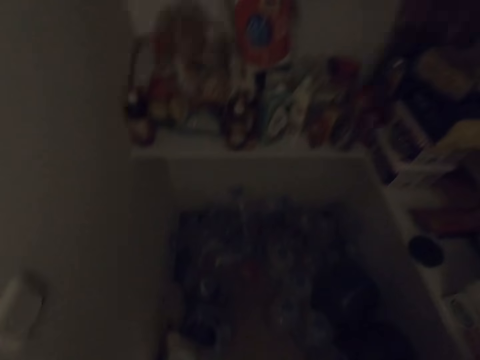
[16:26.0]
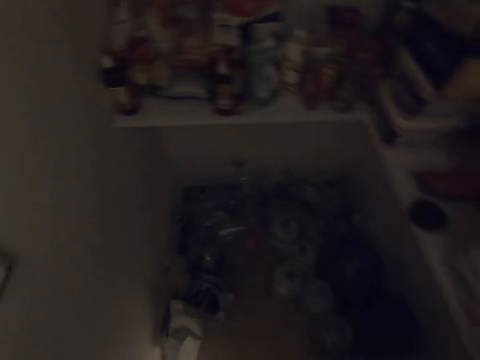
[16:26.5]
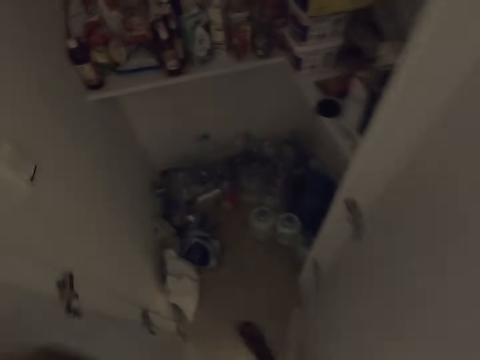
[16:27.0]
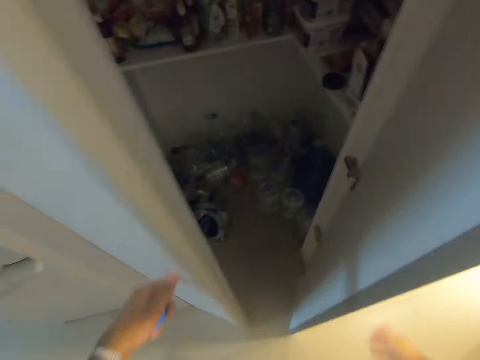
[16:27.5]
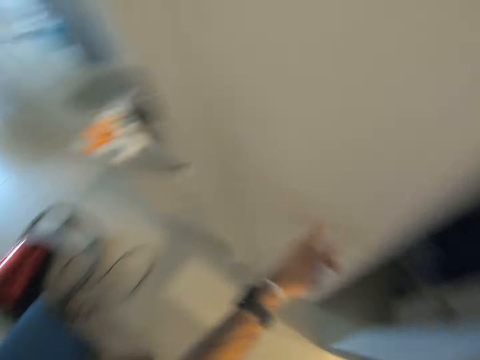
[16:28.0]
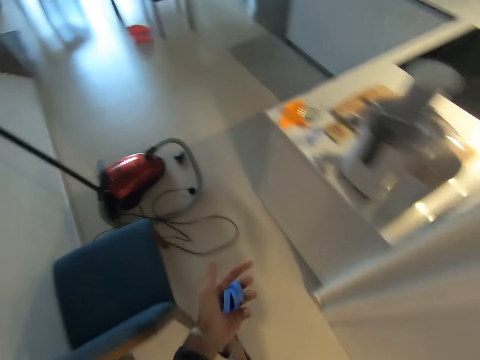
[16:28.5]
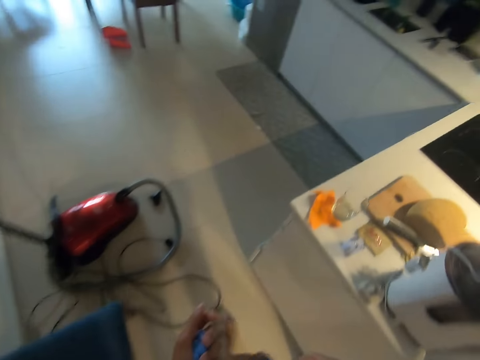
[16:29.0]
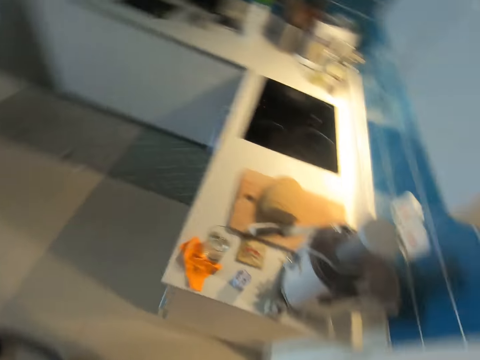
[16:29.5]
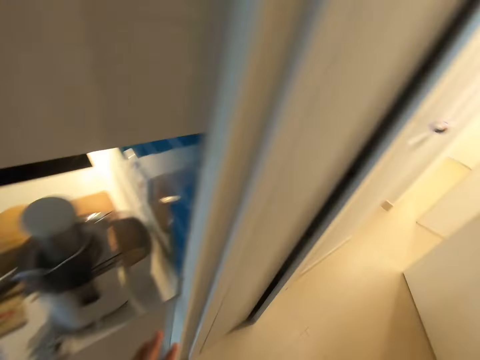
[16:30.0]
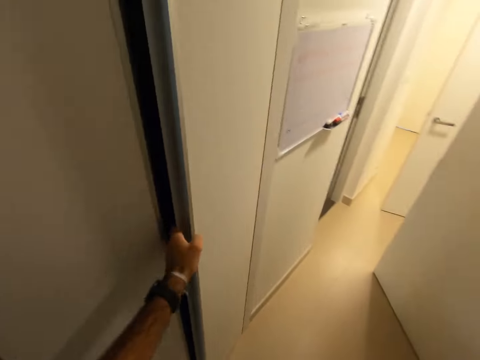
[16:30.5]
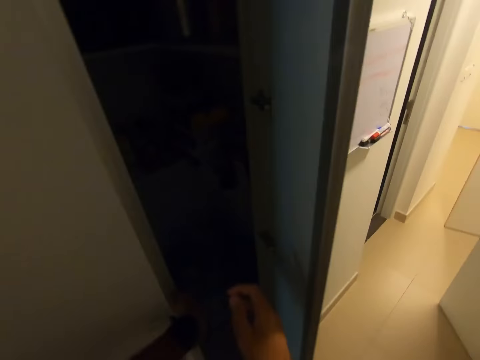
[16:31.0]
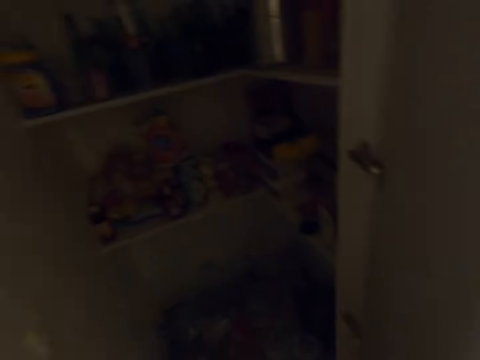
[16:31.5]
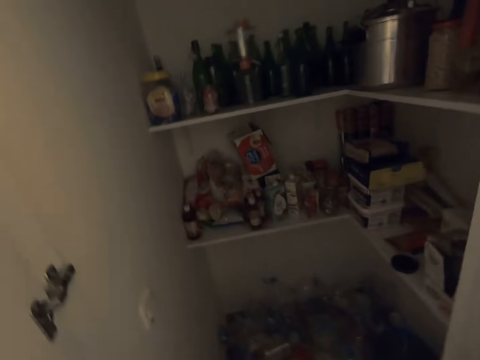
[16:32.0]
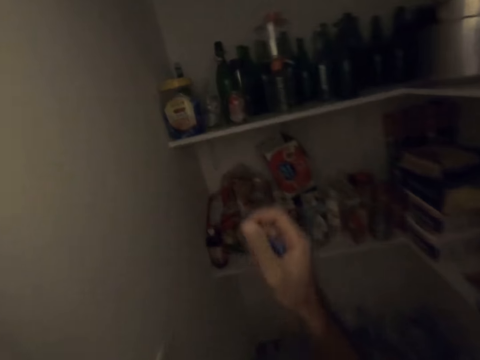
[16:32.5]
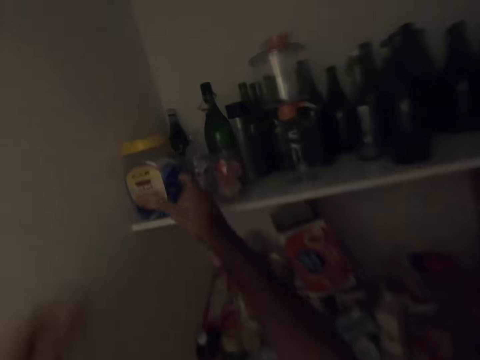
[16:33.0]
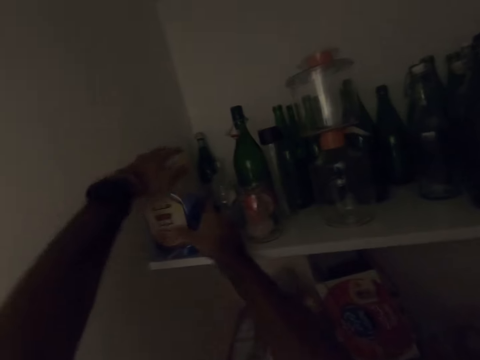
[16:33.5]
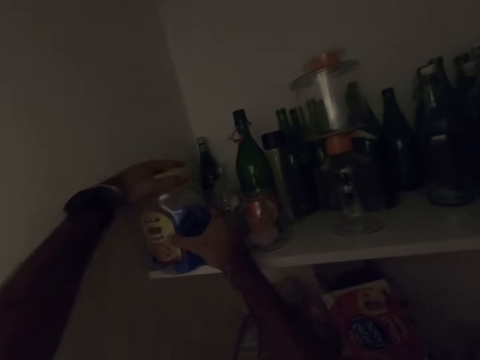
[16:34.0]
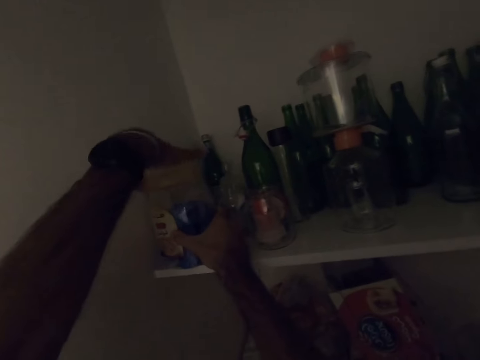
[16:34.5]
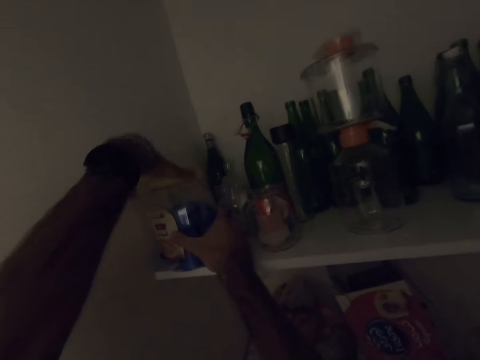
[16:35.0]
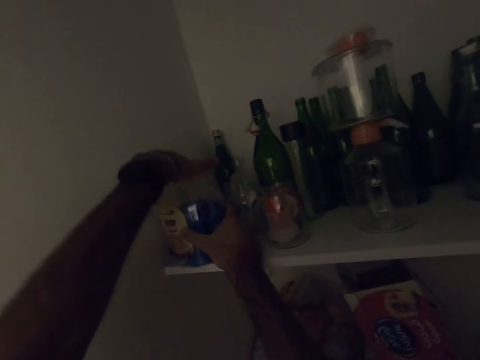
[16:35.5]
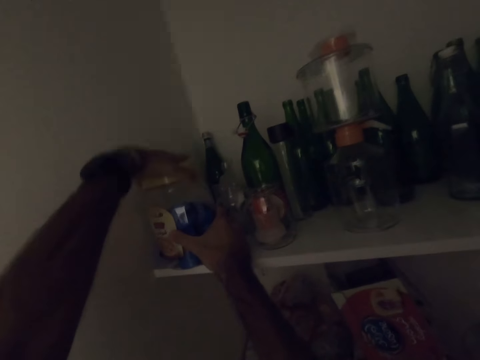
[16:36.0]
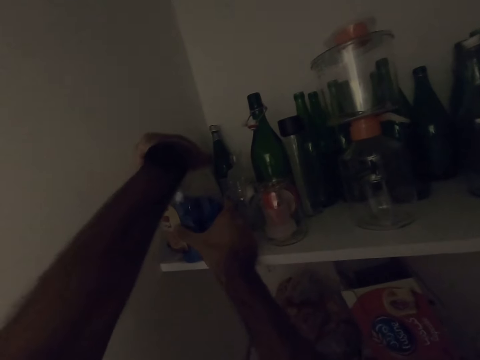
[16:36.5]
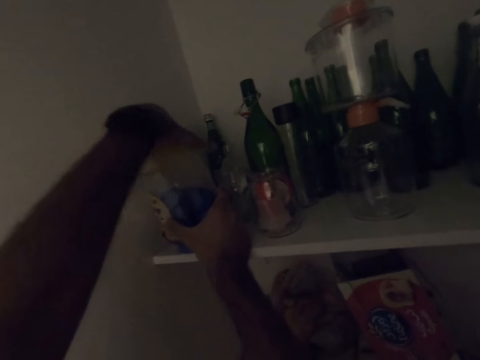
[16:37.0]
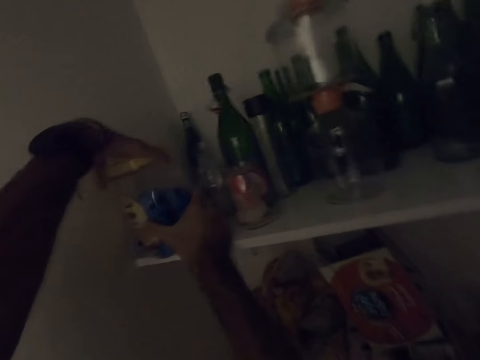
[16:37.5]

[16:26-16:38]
The camera wearer closes the cabinet door. They look at the bottle tops. They walk on the floor. They open the cabinet door. They hold a jar or plastic container. They open the jar lid.

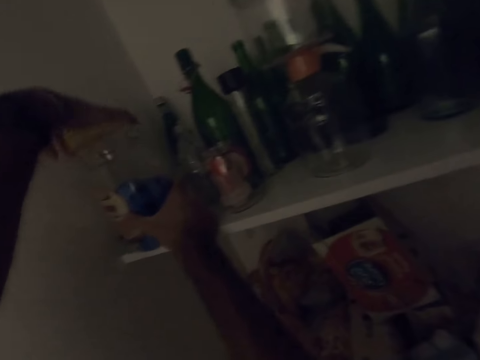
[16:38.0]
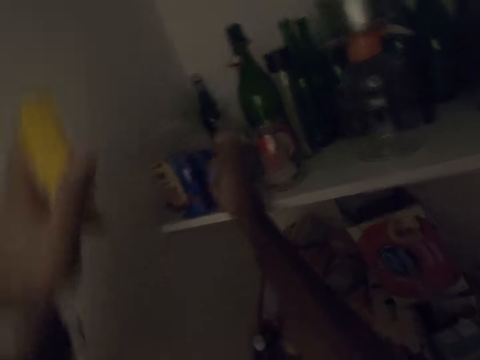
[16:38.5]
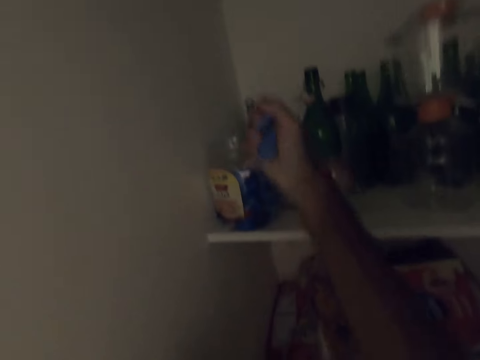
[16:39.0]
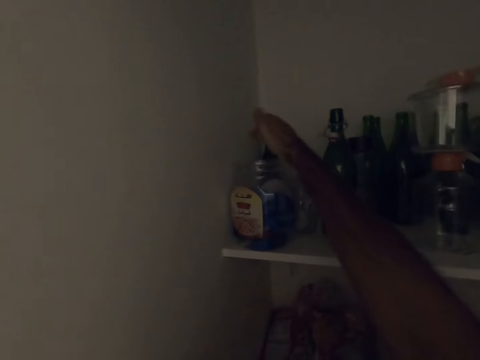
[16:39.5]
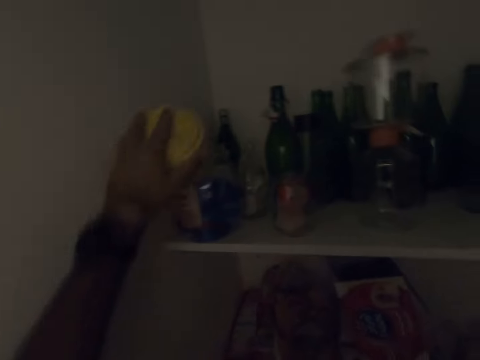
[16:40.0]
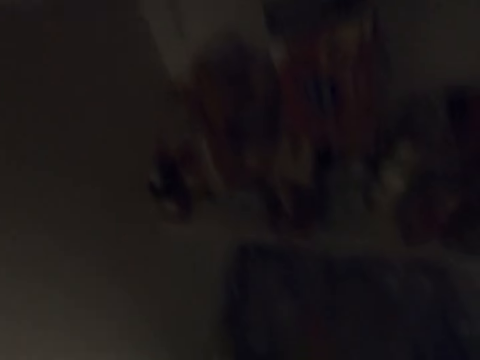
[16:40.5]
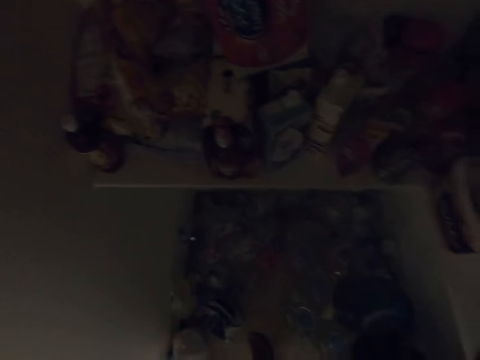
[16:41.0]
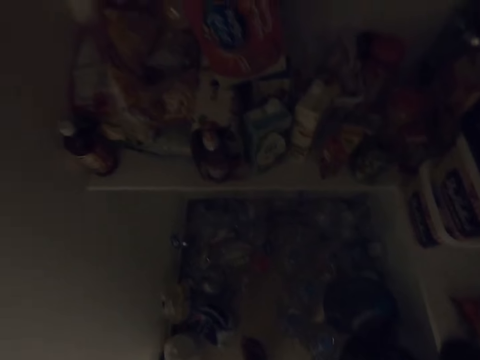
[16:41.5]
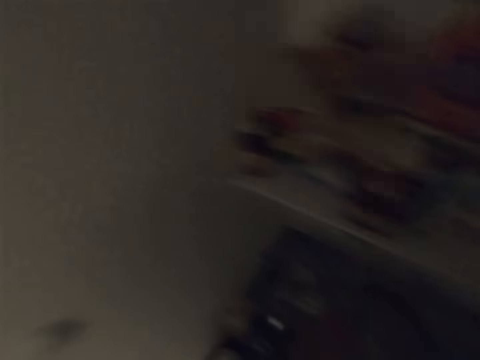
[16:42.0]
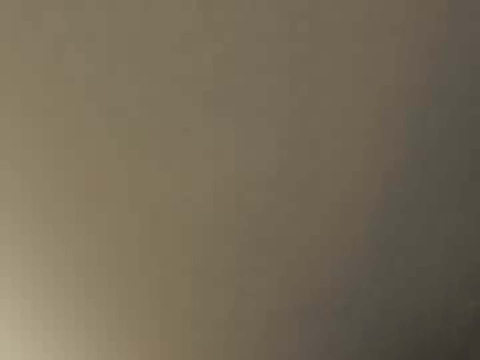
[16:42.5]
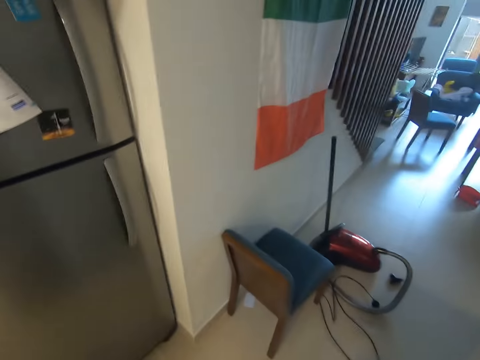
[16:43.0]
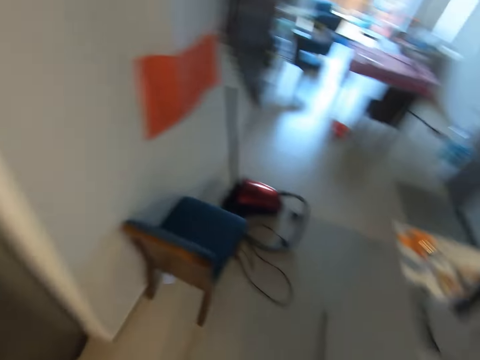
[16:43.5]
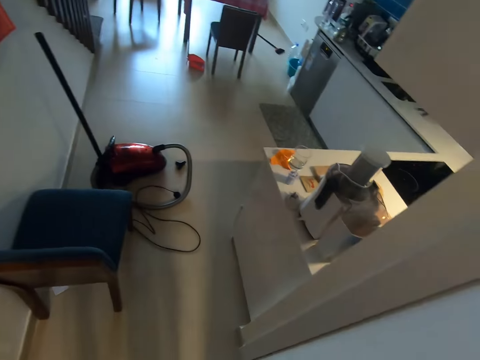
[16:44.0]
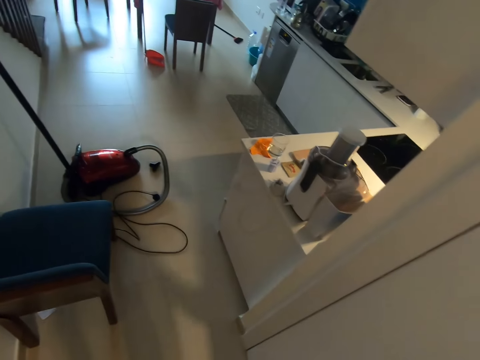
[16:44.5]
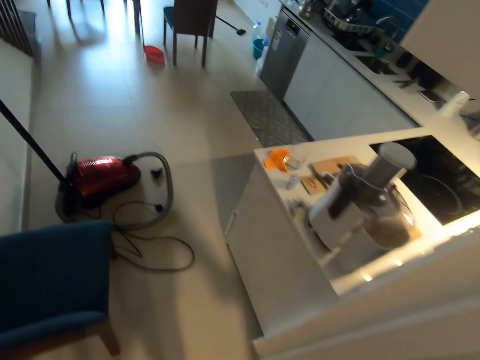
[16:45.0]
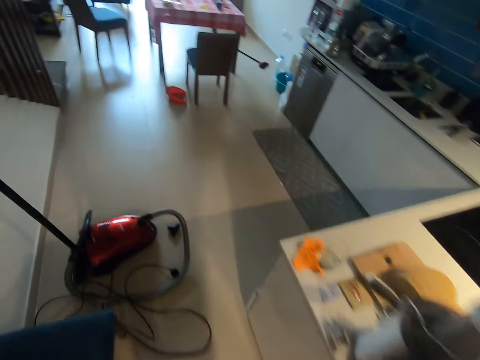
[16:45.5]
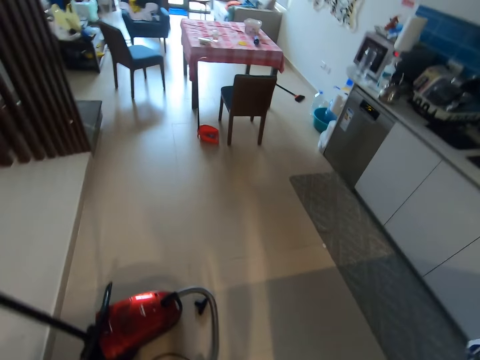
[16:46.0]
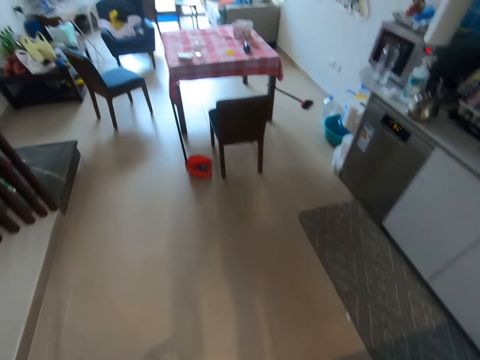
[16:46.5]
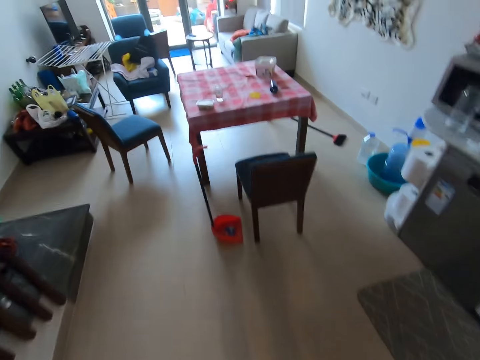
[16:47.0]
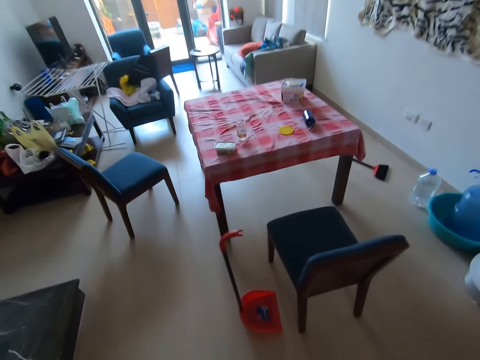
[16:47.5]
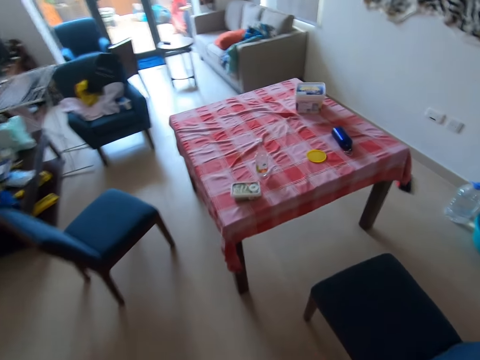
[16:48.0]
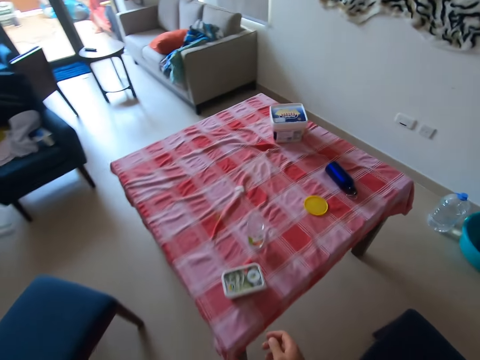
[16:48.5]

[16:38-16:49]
The camera wearer puts the bottle tops in the container. They throw the bottle lids in the jar. They close the jar. They stare in the cabinet. They open a door. They walk to the table.

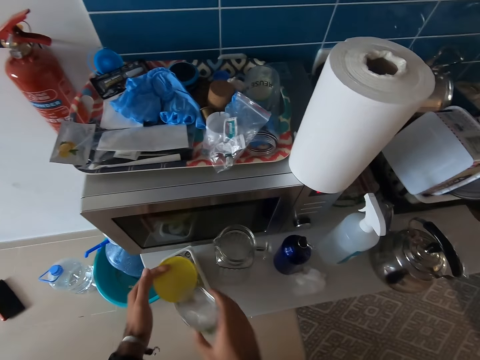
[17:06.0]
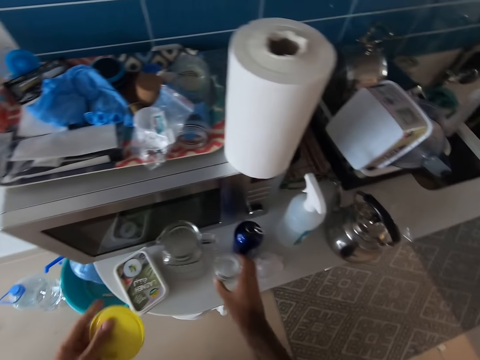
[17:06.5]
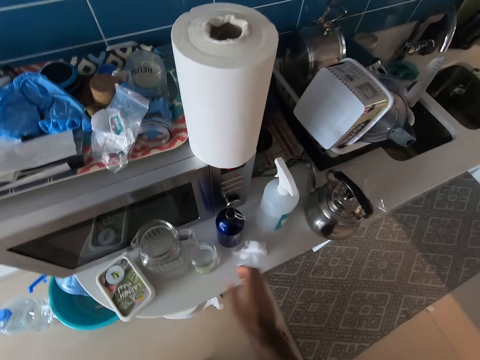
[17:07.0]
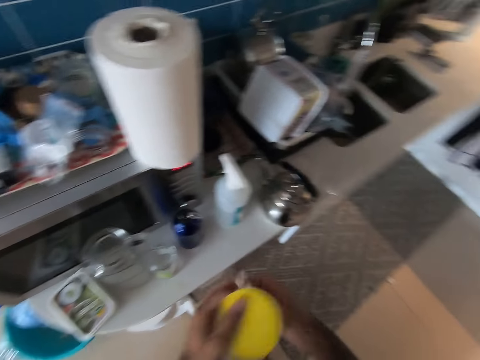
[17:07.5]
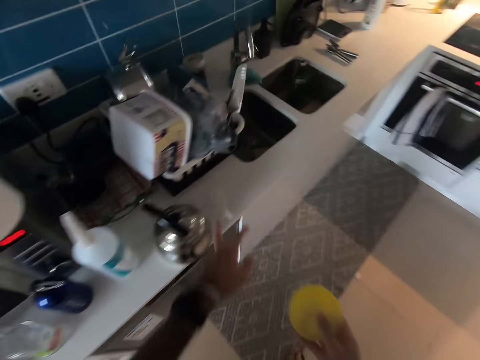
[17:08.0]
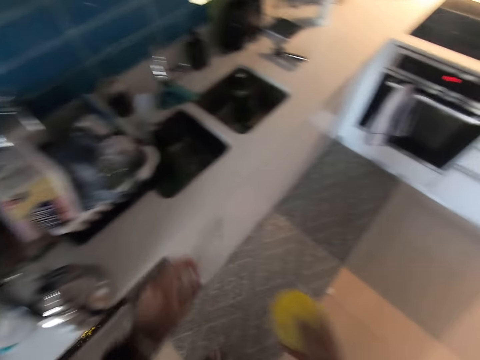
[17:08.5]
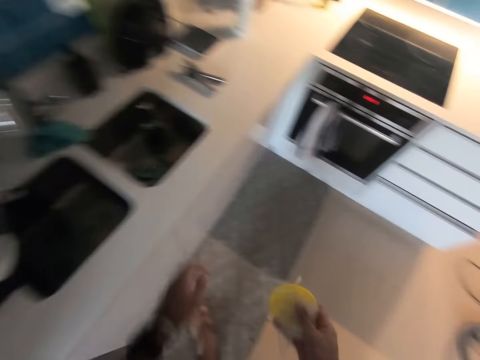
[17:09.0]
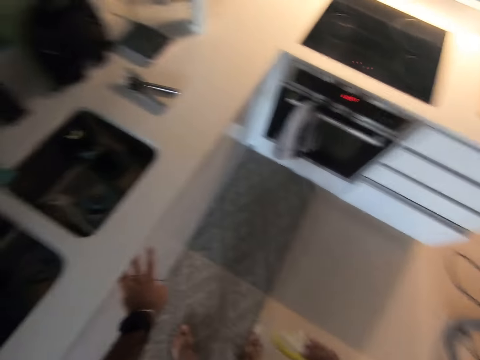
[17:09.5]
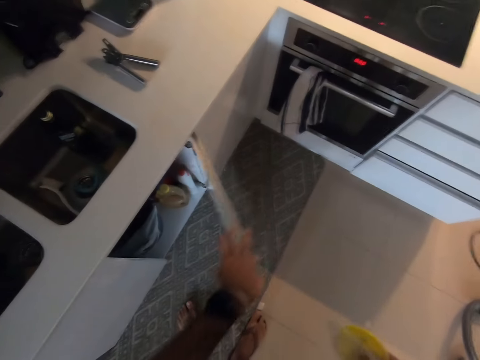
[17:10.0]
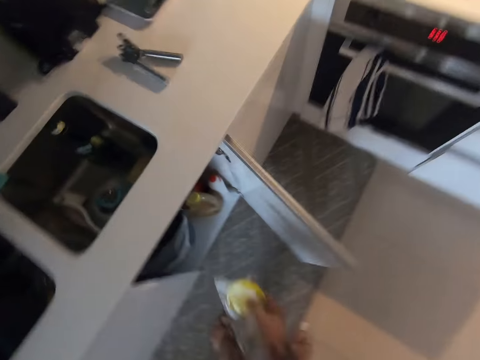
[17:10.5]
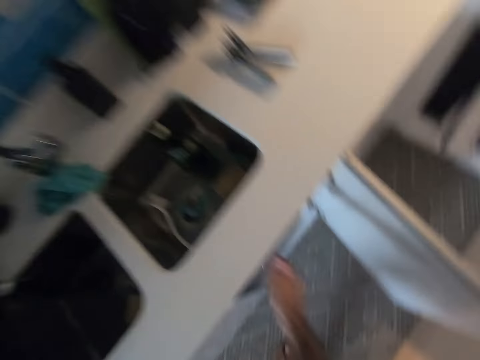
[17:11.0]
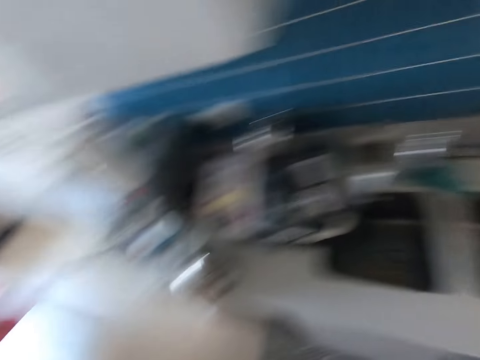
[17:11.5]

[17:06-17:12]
The camera wearer moves the glass. They place a plastic tin on the kitchen countertop. They place a dish on the kitchen countertop. They pick trash on the countertop. They pick a plastic paper. They open the kitchen cabinet. They throw the trash in a trash bin.
